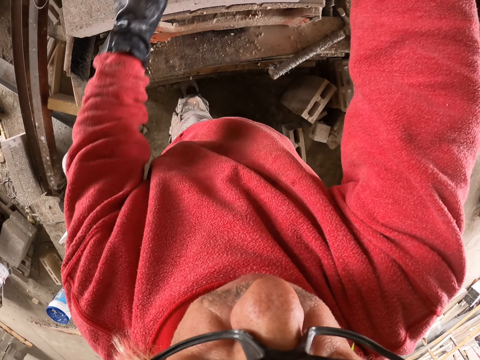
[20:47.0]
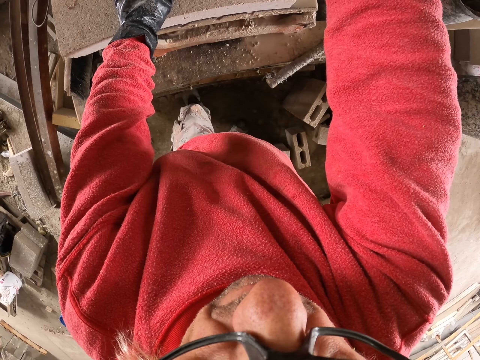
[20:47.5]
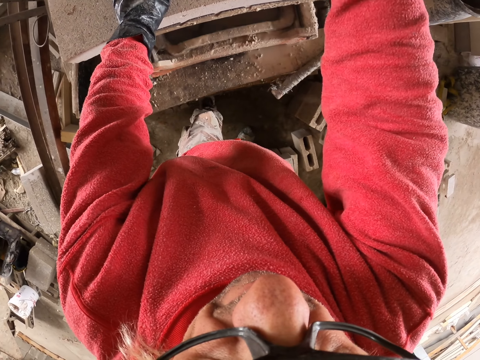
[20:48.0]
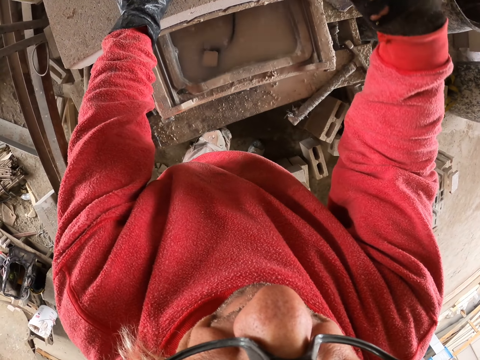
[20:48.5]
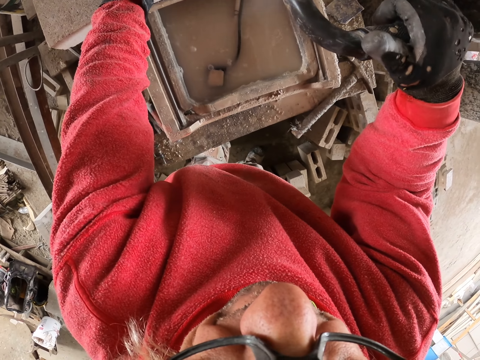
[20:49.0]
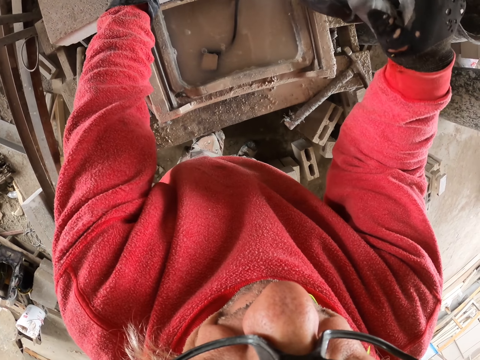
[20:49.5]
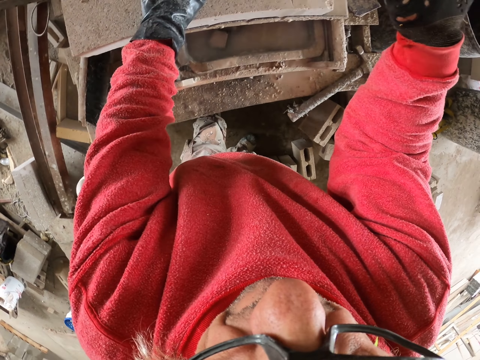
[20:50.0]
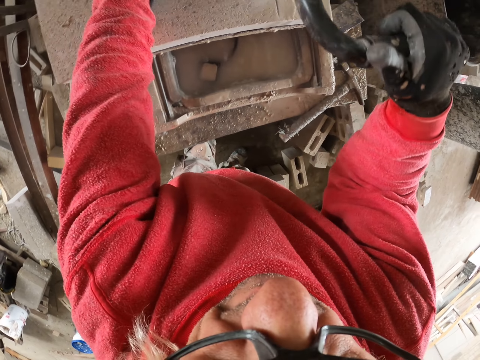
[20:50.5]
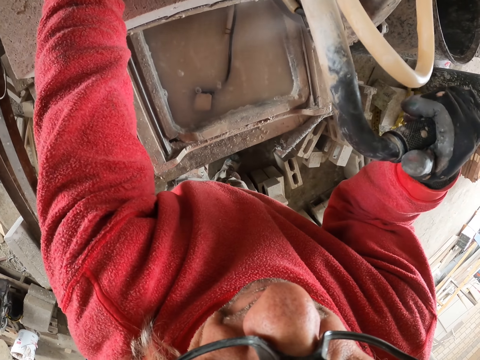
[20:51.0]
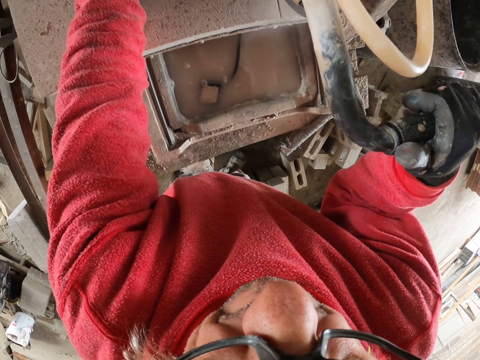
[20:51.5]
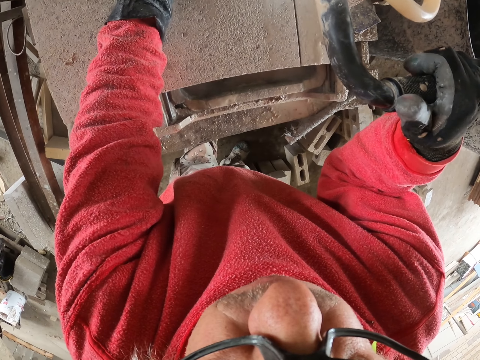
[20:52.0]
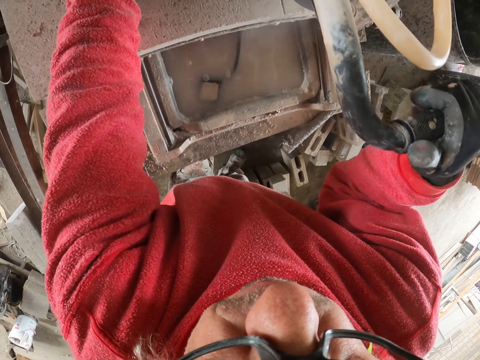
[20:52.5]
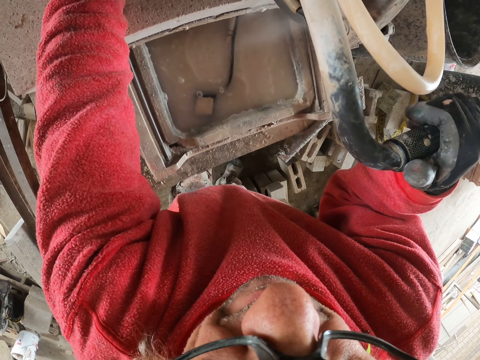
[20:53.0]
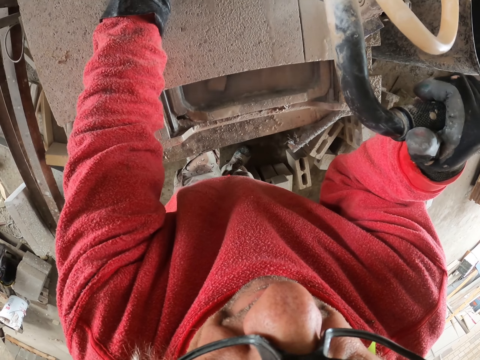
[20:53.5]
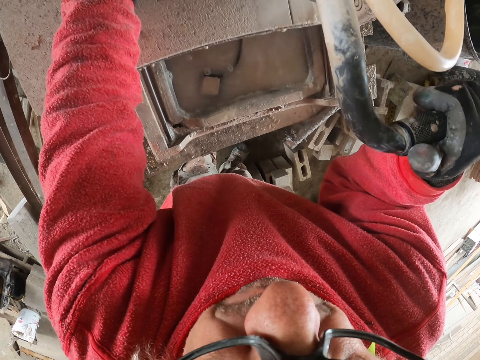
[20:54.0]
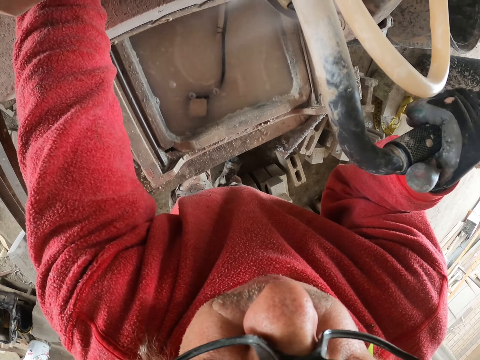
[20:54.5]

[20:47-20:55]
The camera wearer places a hand on the concrete block. They cut the concrete block.

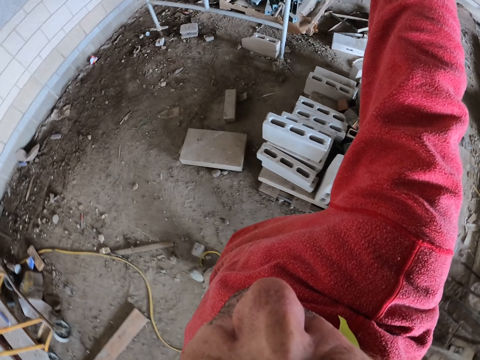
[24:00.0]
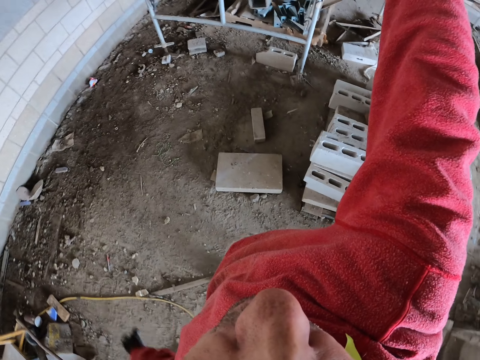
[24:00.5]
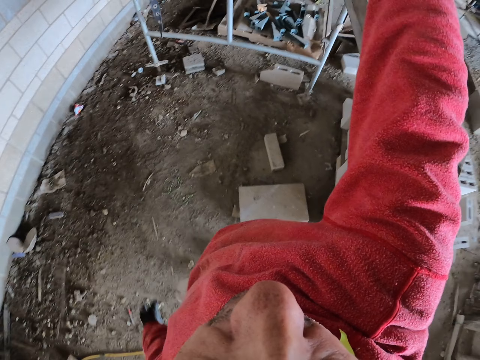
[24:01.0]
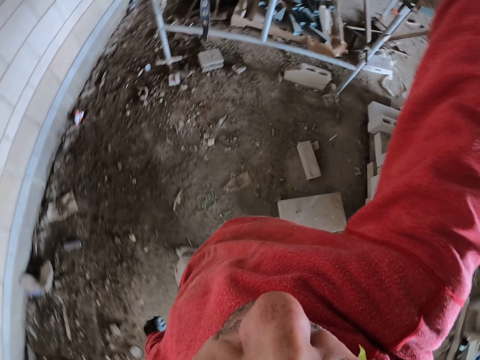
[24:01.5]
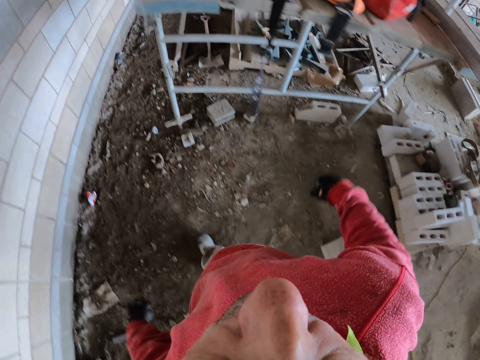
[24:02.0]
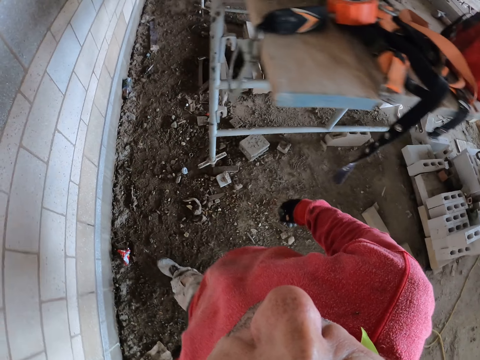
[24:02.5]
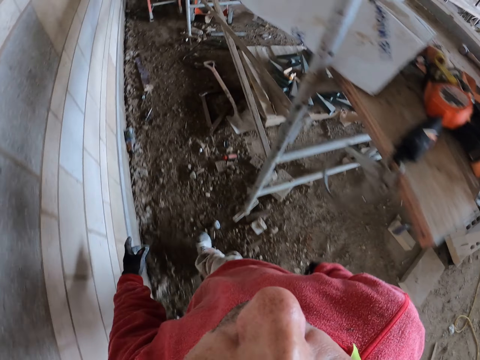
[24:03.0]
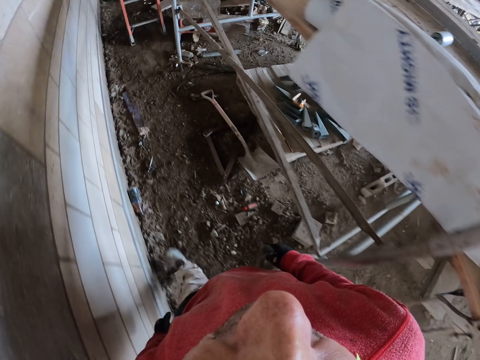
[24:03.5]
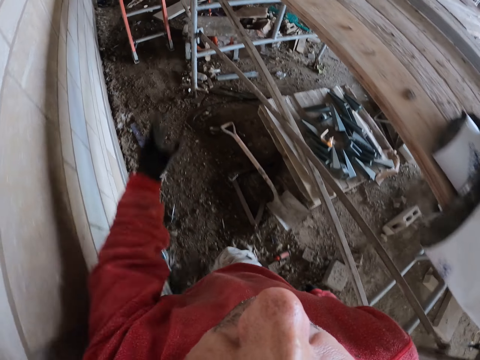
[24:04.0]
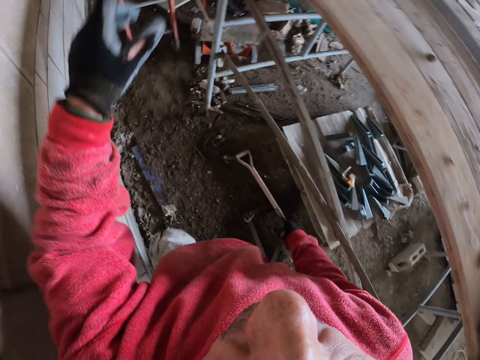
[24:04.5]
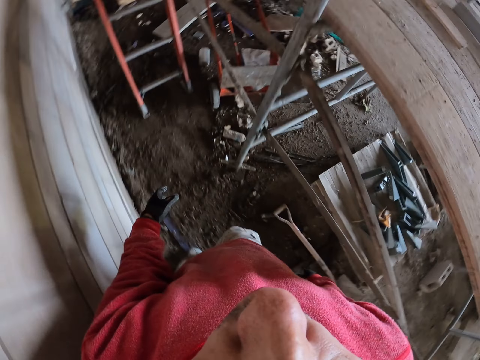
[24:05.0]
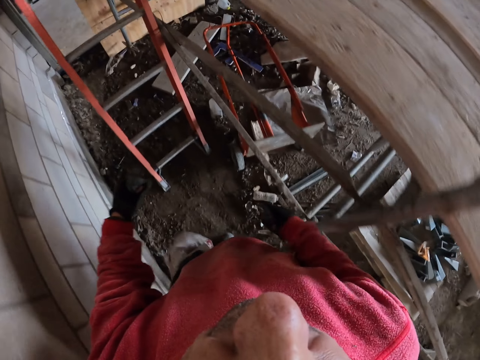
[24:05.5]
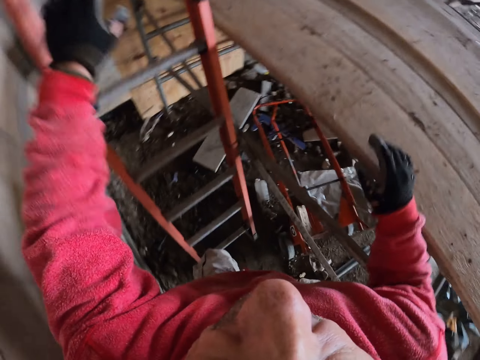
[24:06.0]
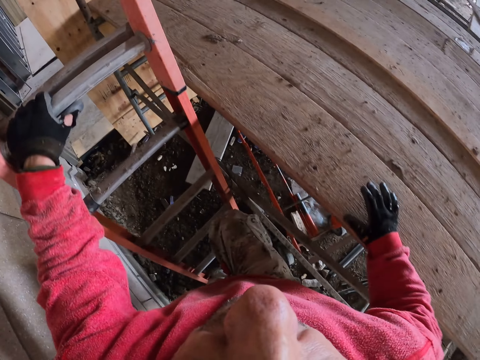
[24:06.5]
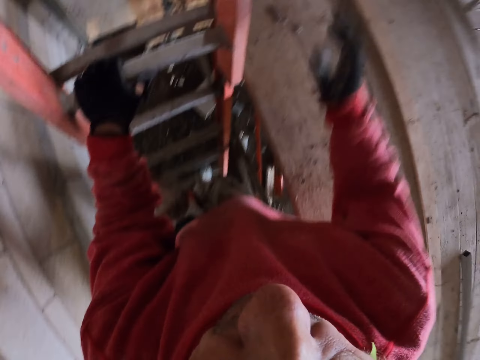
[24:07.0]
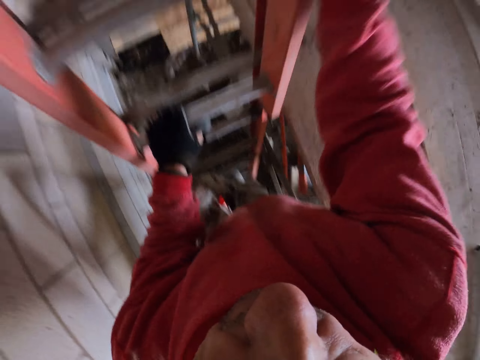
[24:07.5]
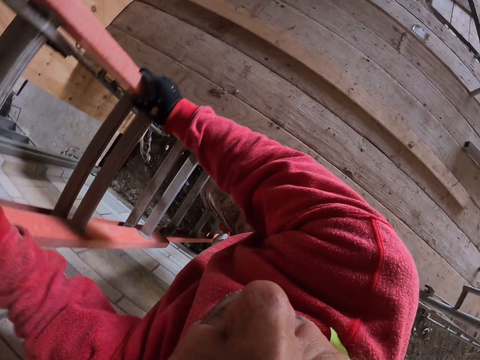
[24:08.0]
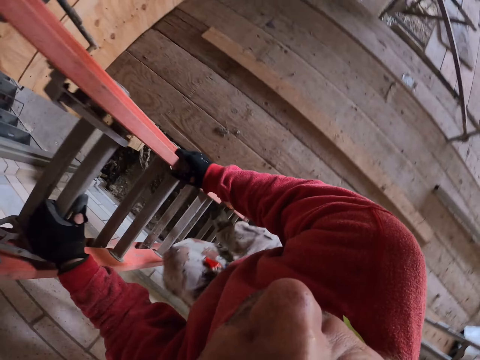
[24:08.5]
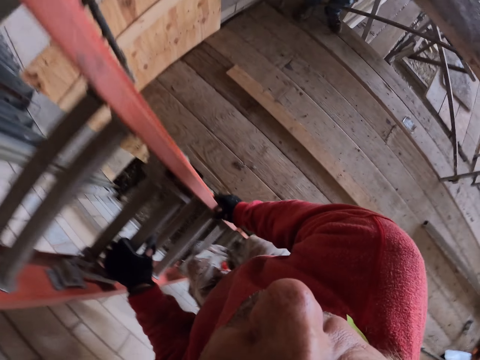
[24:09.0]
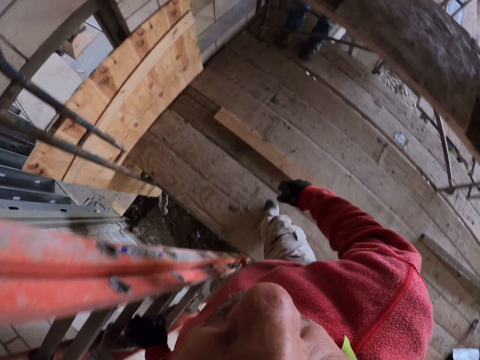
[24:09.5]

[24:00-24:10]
The camera wearer raises a hand up. They walk. They go up the ladder.

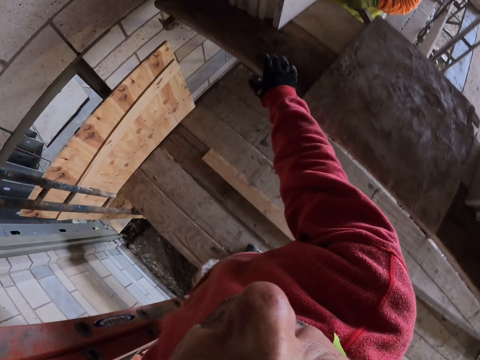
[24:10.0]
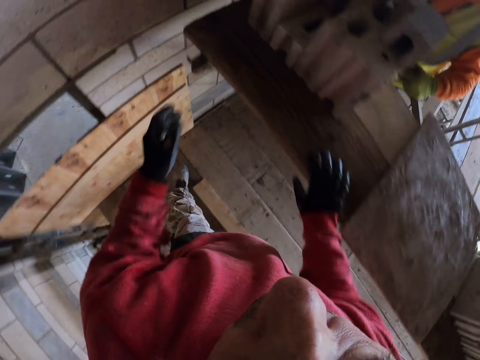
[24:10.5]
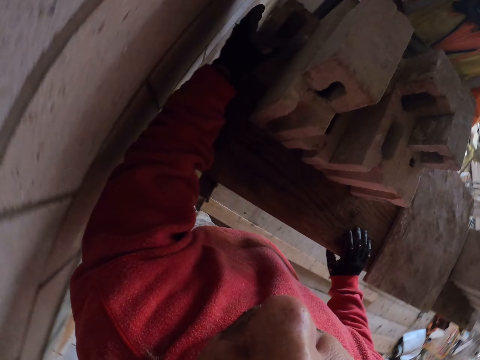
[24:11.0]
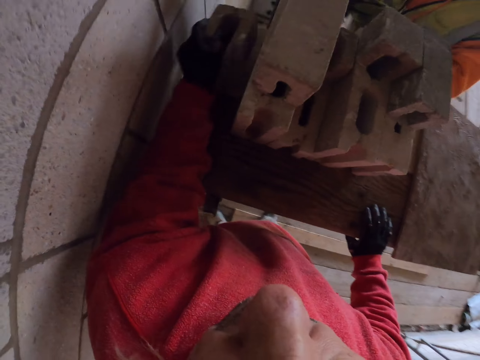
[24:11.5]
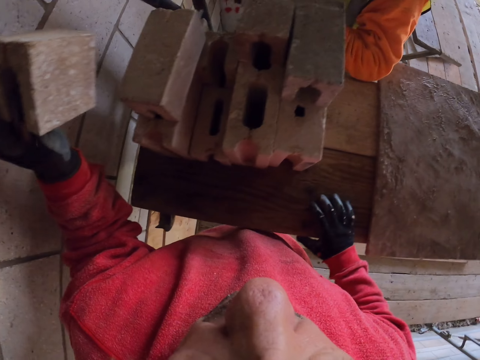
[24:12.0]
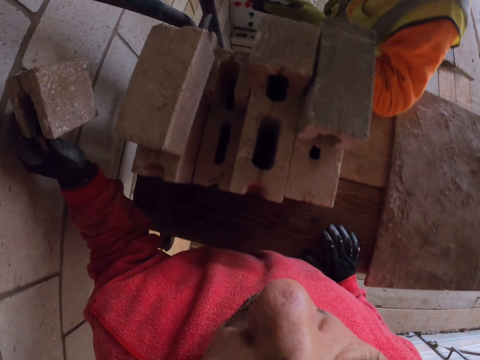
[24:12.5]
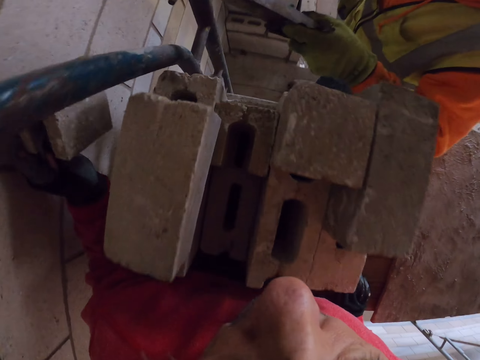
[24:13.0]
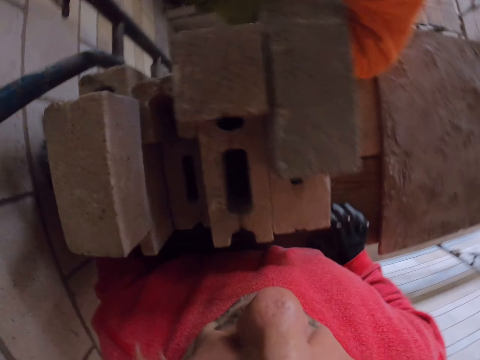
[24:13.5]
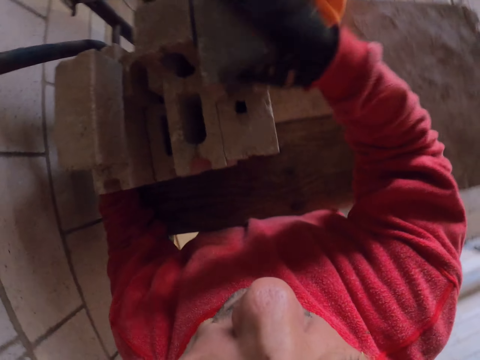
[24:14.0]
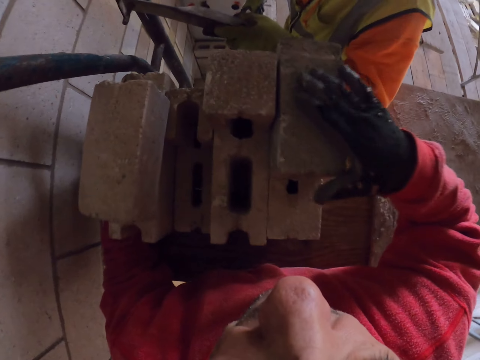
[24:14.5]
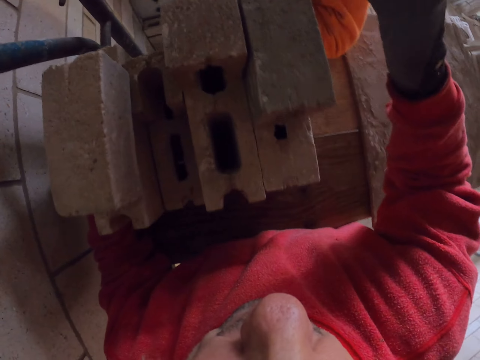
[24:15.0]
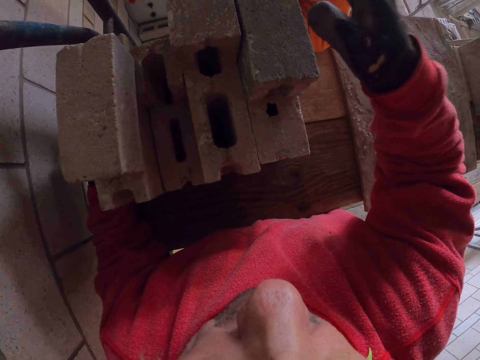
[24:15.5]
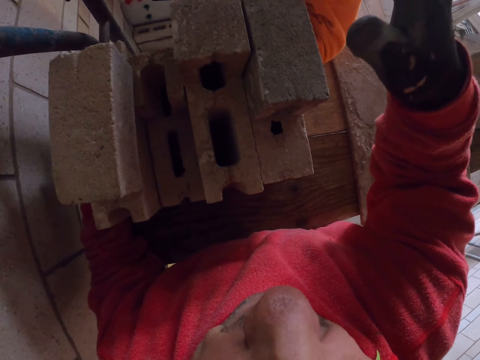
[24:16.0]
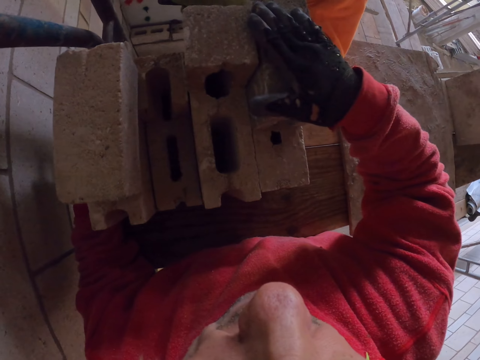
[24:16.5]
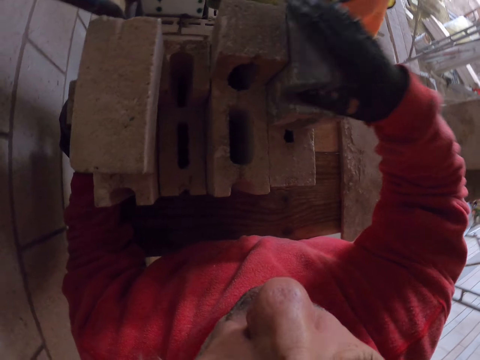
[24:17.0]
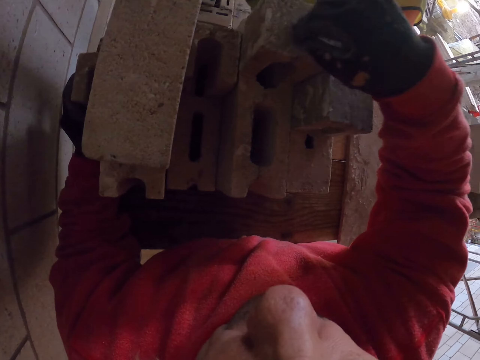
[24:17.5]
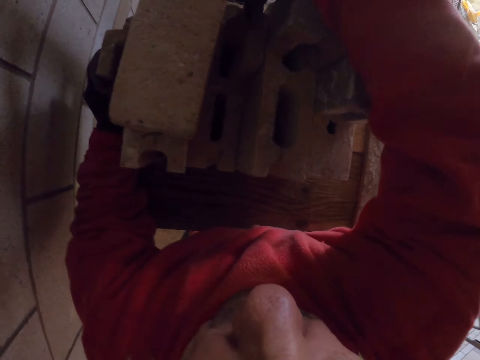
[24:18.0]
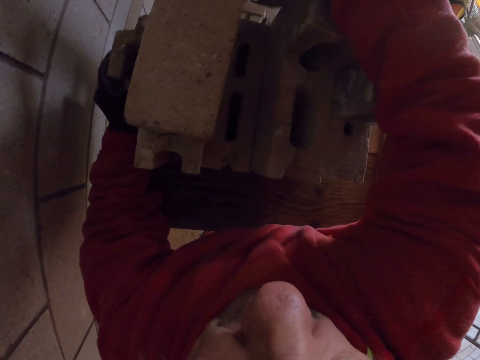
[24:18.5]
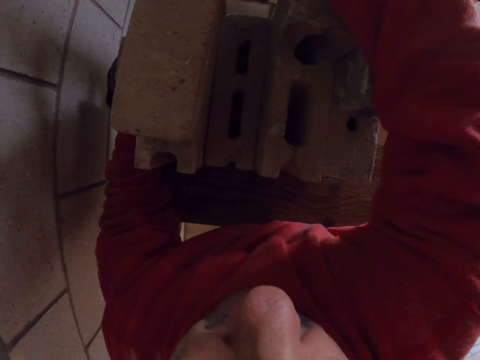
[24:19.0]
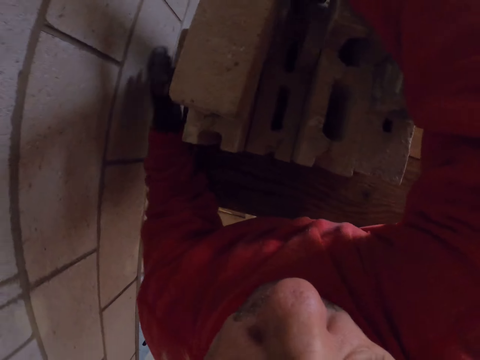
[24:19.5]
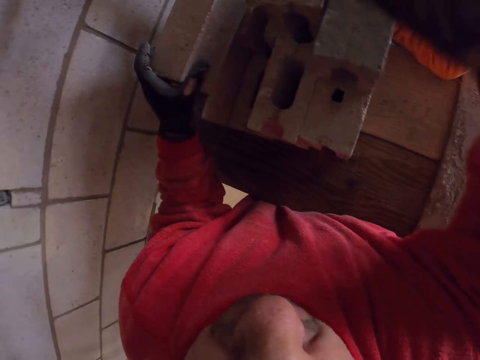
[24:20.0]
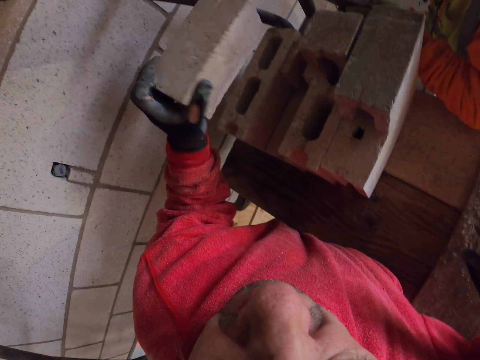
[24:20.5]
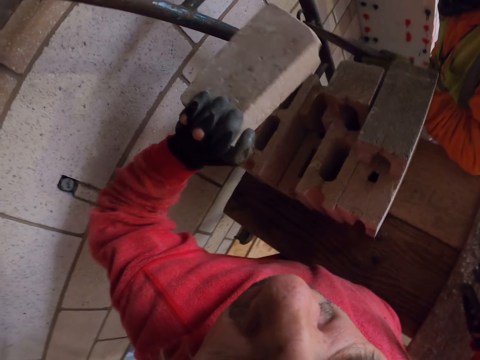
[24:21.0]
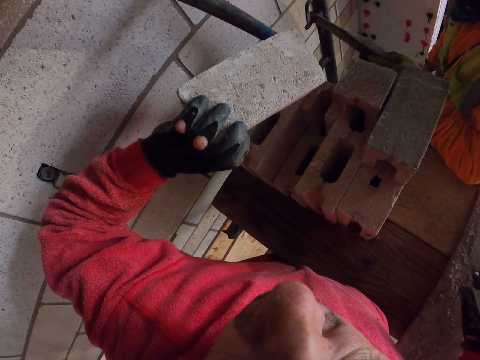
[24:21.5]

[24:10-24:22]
The camera wearer grabs the brick. They touch bricks.
